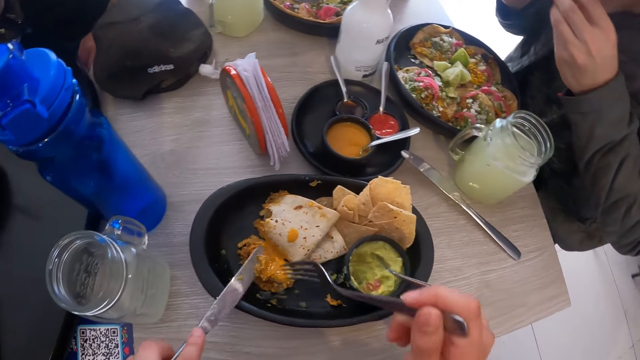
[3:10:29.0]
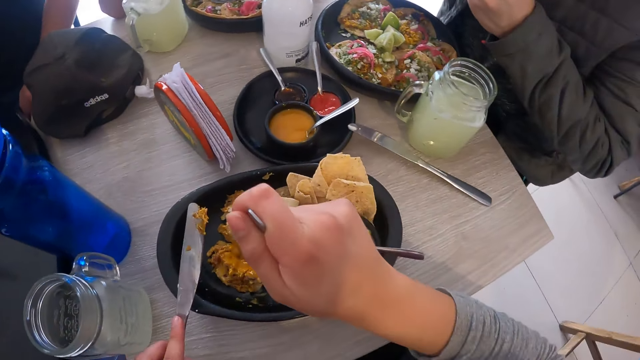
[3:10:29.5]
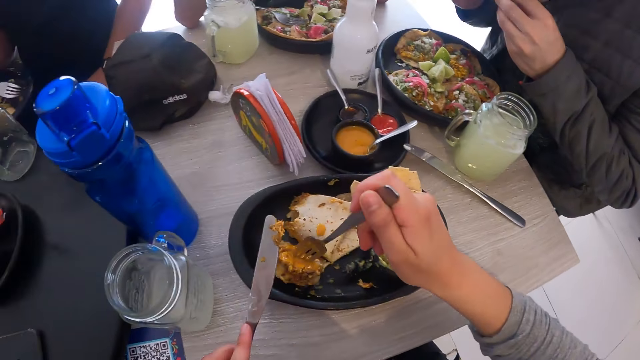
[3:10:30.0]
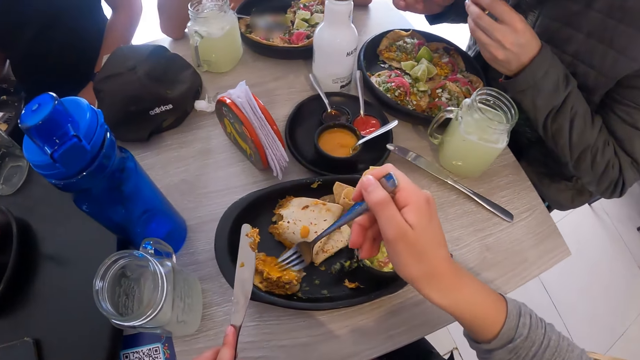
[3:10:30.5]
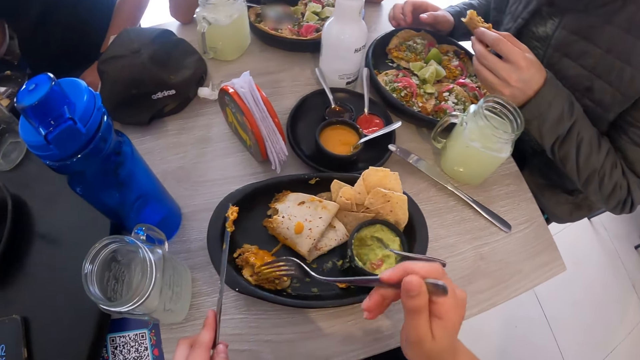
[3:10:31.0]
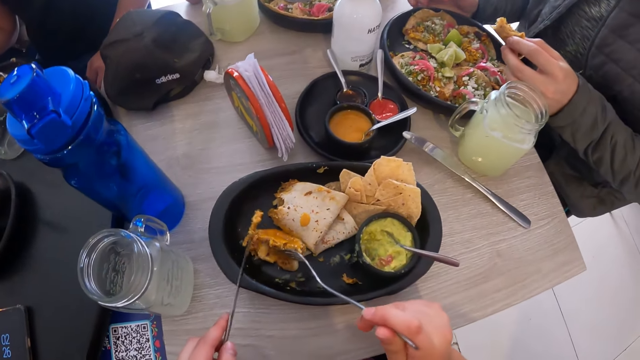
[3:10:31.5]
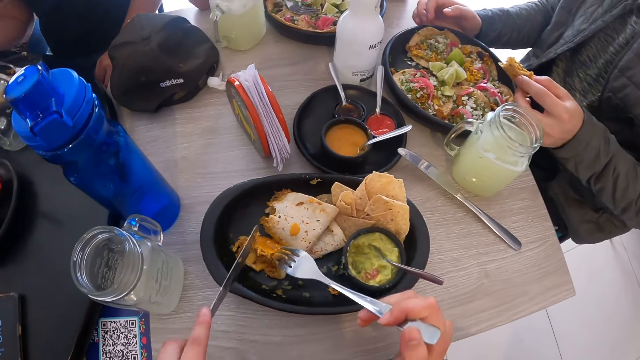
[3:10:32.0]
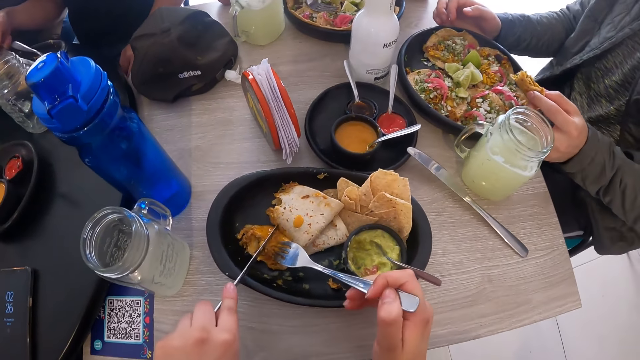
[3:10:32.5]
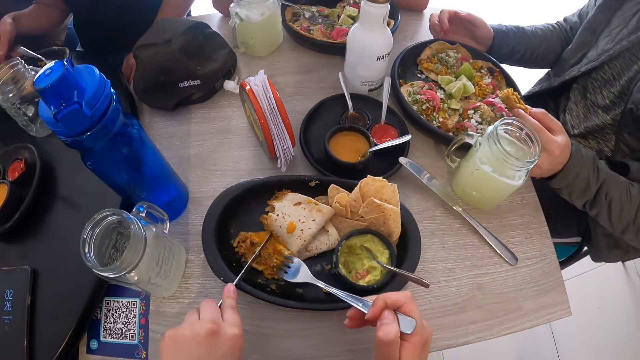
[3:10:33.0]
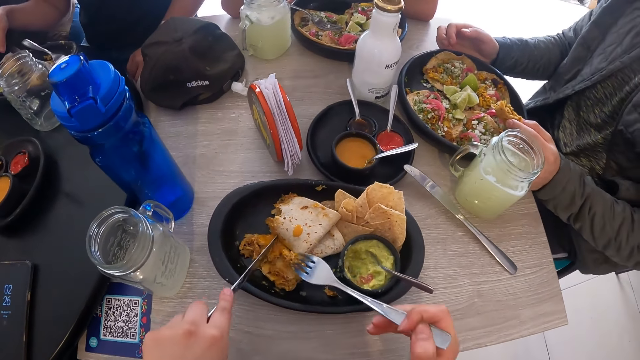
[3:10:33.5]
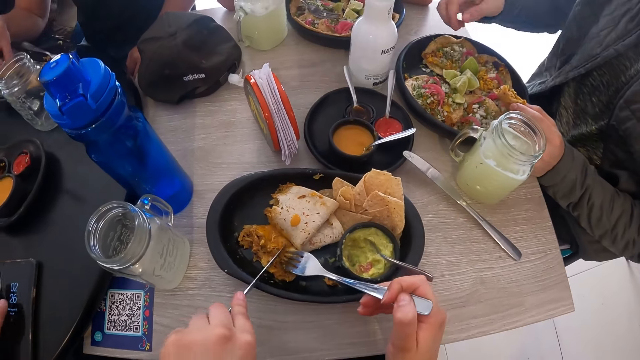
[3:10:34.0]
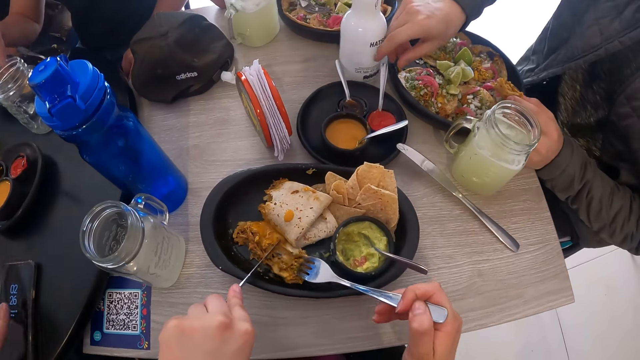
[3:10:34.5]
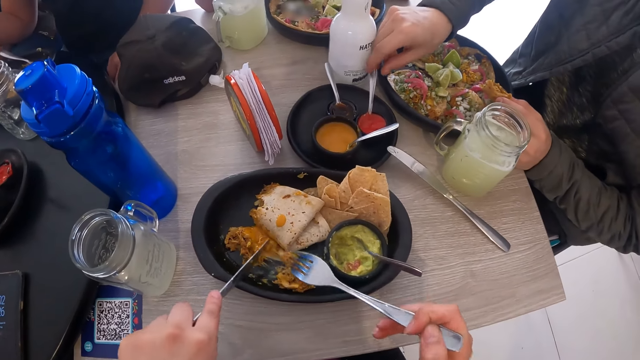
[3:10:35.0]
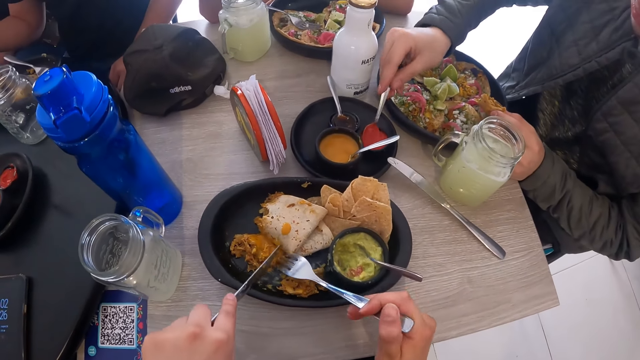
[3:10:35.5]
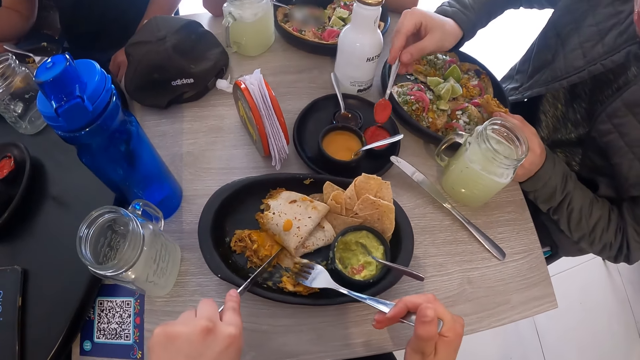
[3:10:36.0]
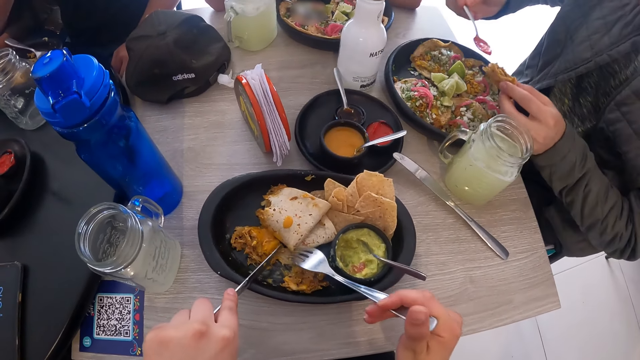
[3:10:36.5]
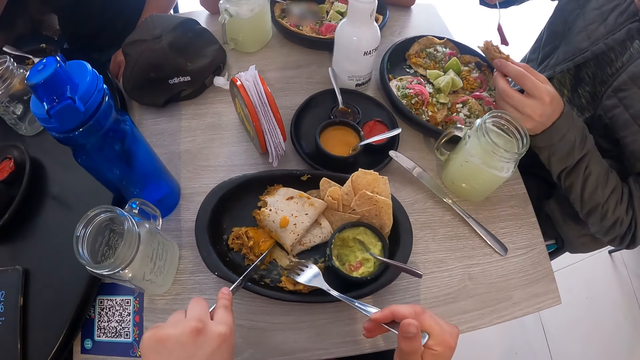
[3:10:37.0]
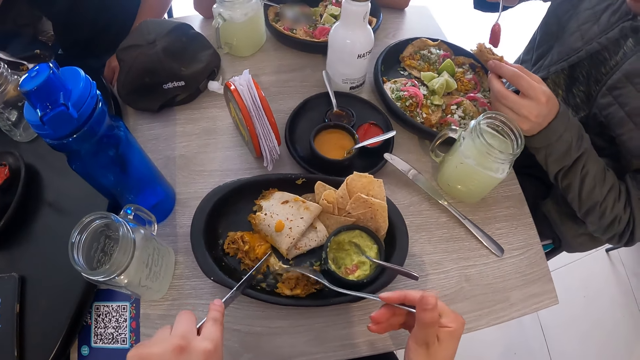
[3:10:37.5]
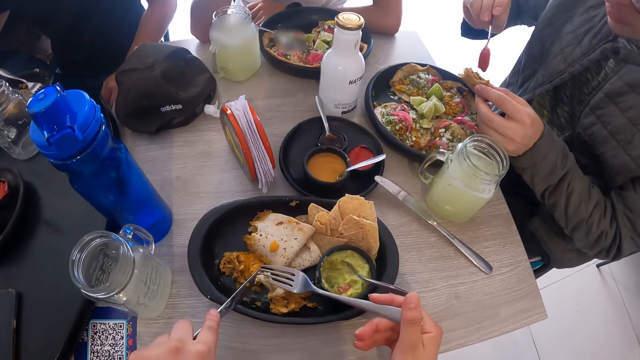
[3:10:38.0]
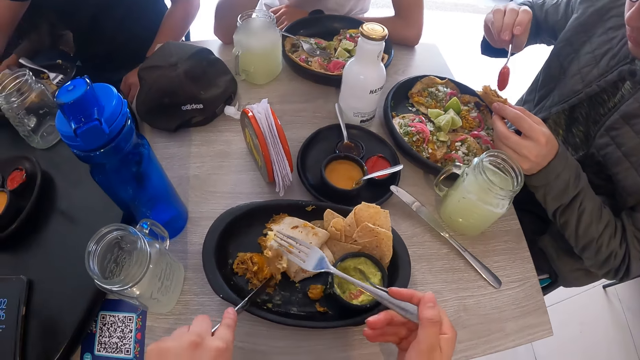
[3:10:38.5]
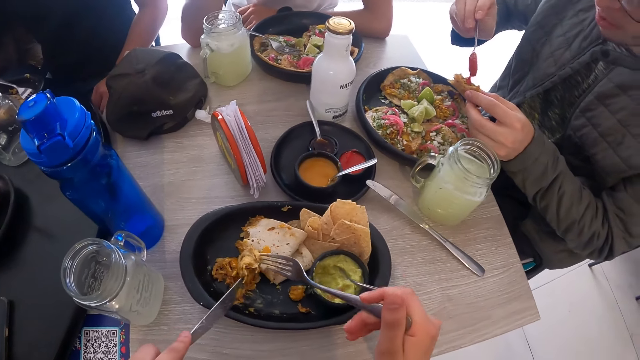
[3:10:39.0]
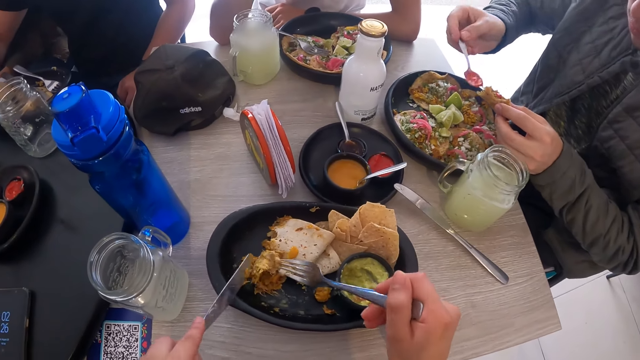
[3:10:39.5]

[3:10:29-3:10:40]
A man eats the taco in his hands. The camera wearer moves the taco on the plate with the fork in his right hand. The man holds the taco with his left hand. The camera wearer picks food from the plate. He moves the taco on the plate with the fork in his right hand. He cuts the pancake on the plate with the fork and the knife in his hands. The man picks the spoon from the cup with his right hand and pours some ketchup sauce from the spoon in his right hand onto the taco.

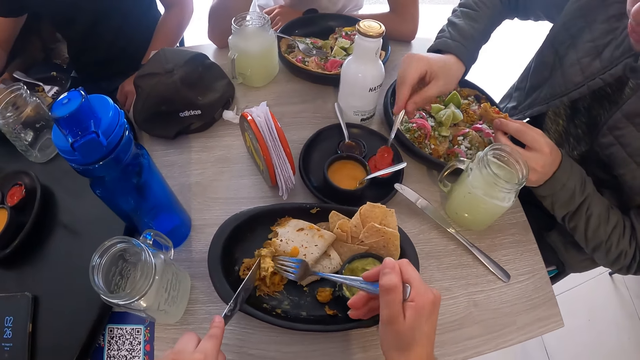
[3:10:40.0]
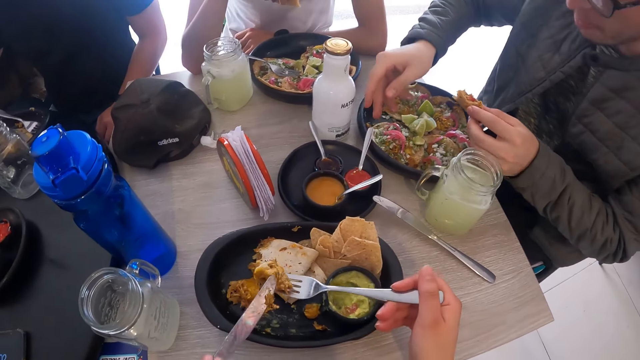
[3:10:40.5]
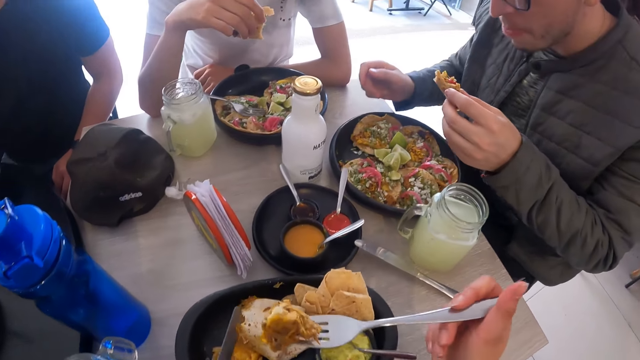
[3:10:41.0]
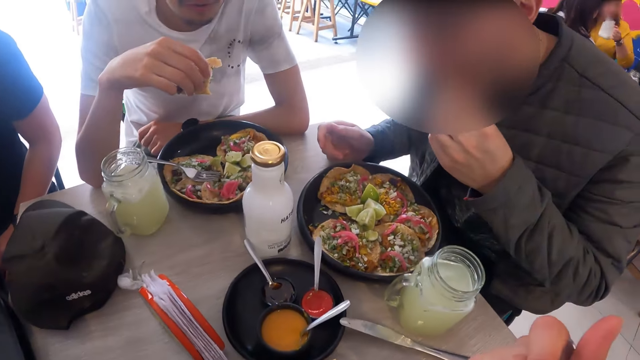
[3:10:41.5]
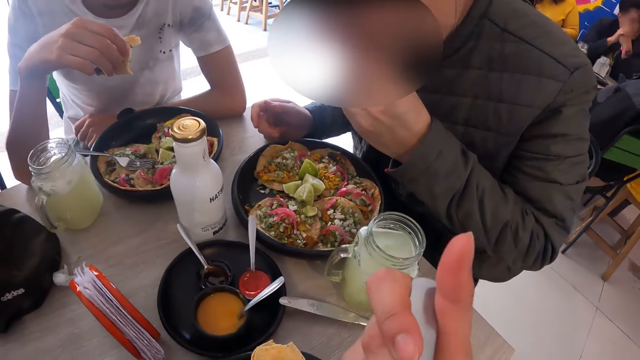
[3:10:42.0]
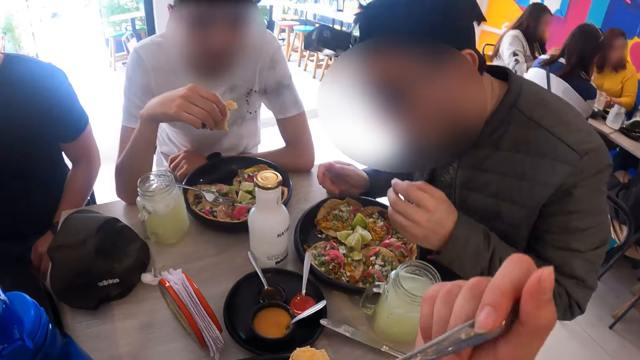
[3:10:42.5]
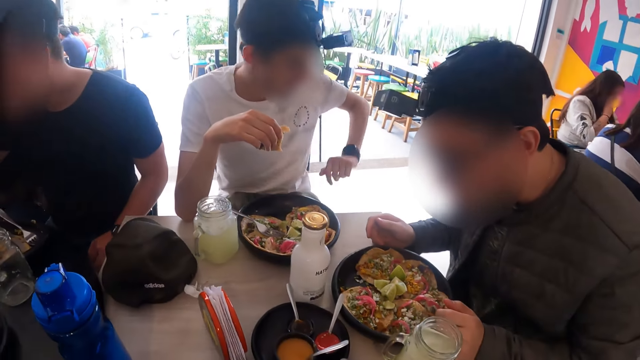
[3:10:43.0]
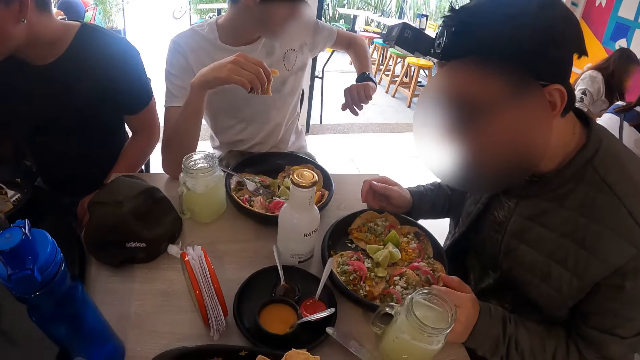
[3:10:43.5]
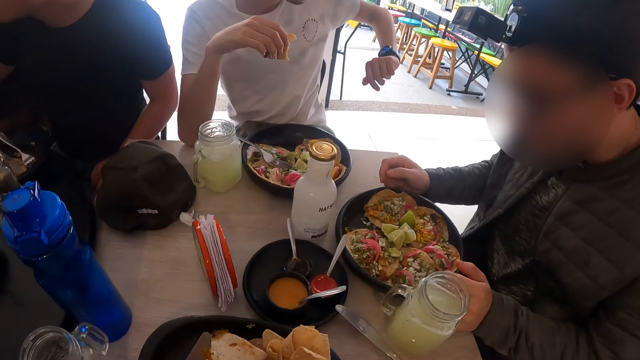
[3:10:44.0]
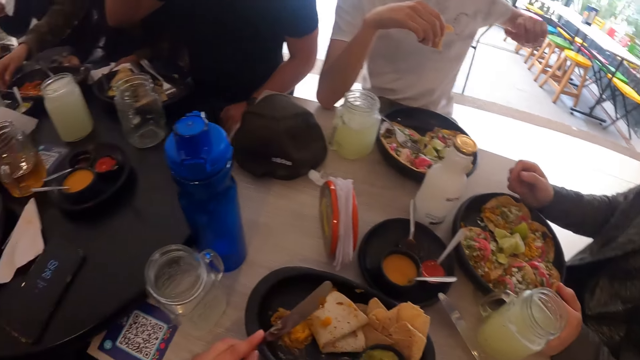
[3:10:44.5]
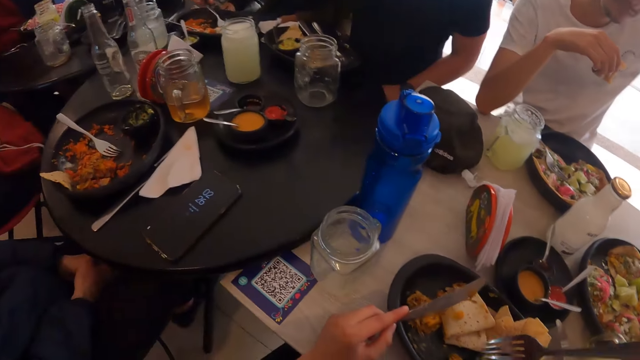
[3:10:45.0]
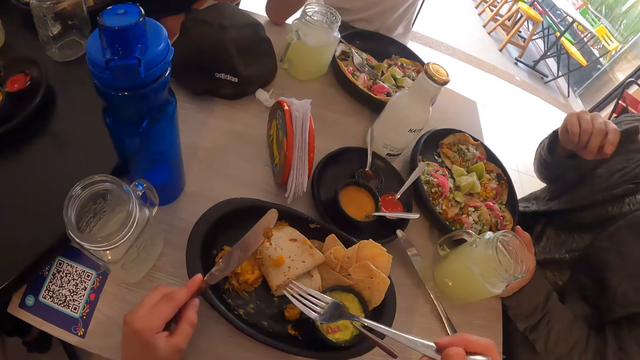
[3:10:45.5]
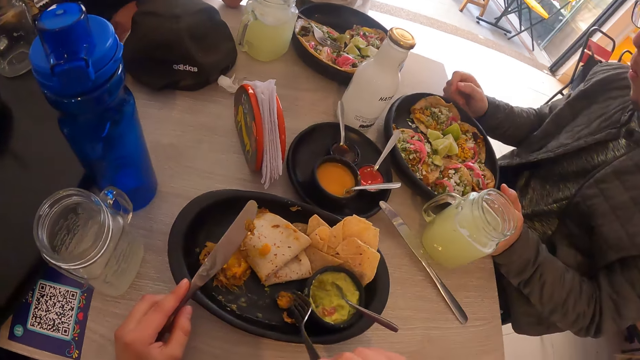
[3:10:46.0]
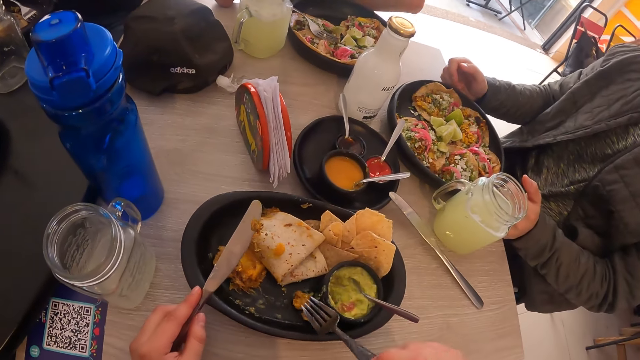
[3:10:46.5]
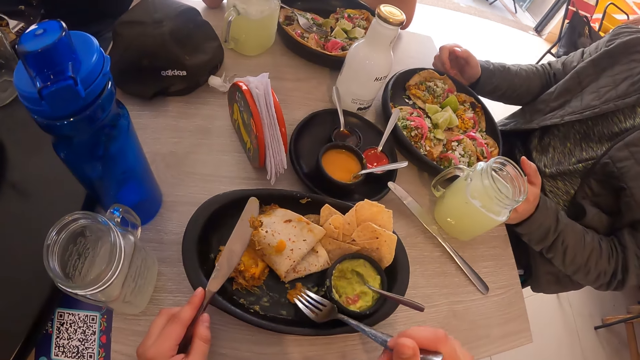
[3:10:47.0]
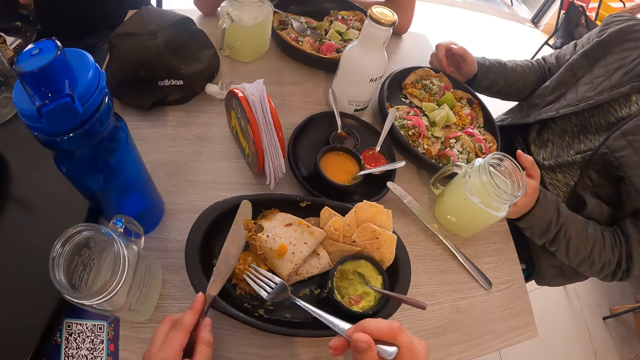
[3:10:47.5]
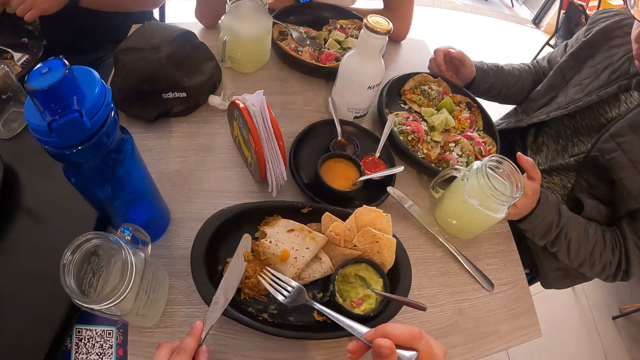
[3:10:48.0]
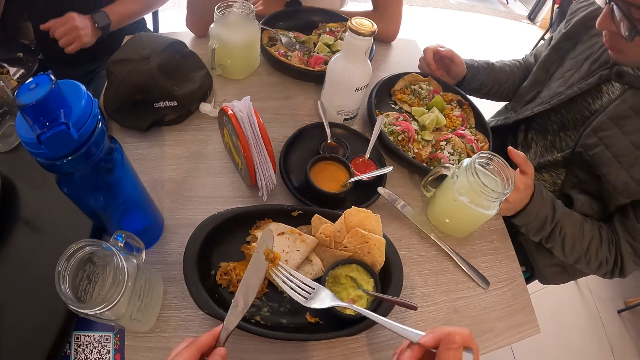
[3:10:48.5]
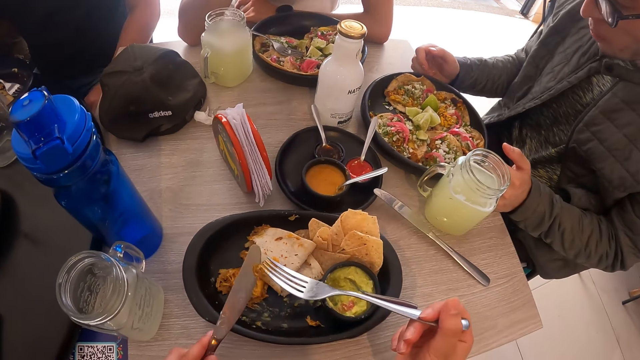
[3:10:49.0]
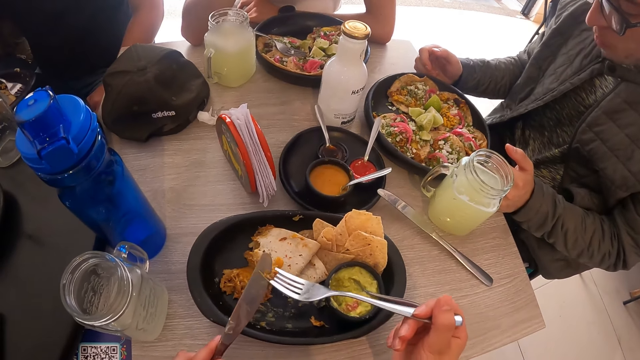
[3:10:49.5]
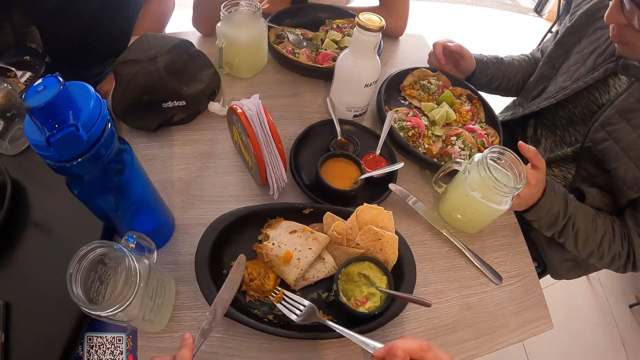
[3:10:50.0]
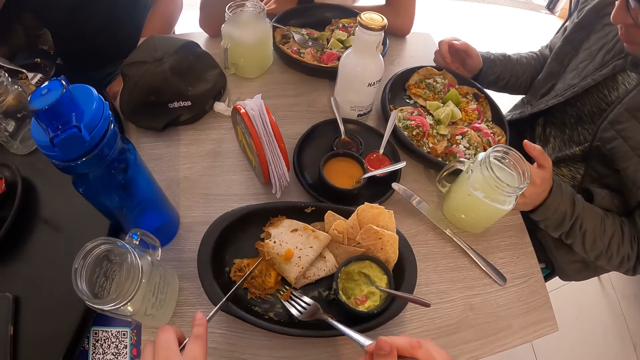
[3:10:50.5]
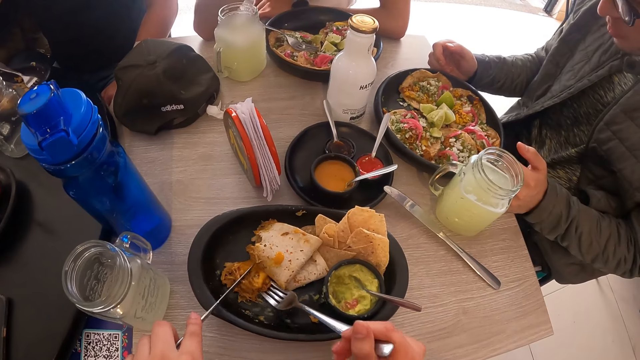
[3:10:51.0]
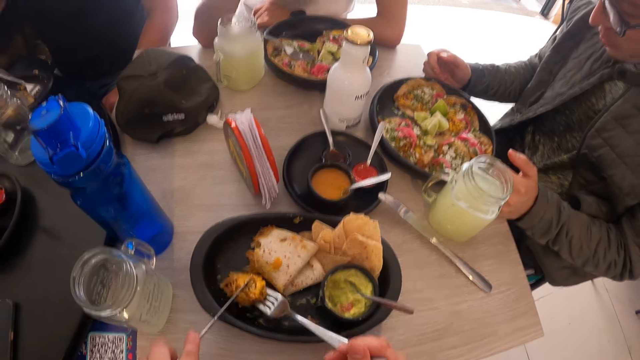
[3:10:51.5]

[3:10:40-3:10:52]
The man drops the spoon in his right hand in the cup. The camera wearer picks the pancake from the plate with the fork and the knife in his hands. He holds the pancake with the fork in his right hand and eats the pancake on the fork in his right hand. The man eats the food by hand. Another man looks at his watch. The first man rests his hands on the table. The camera wearer picks the pancake from the plate with the fork and the knife in his hands.
